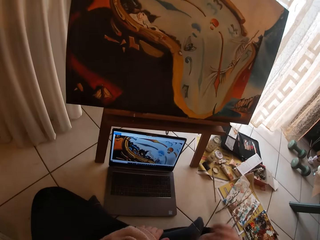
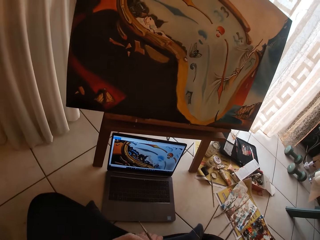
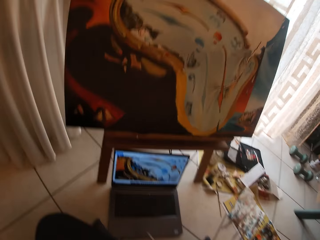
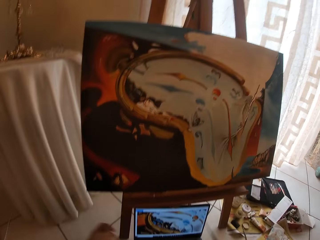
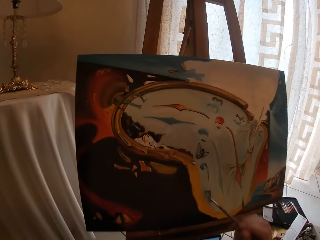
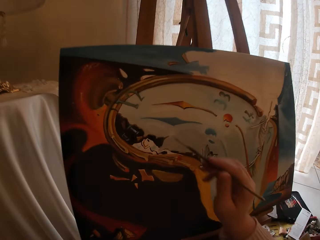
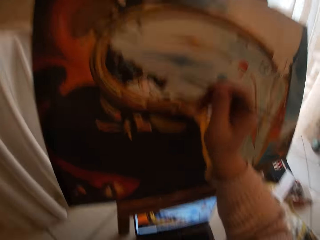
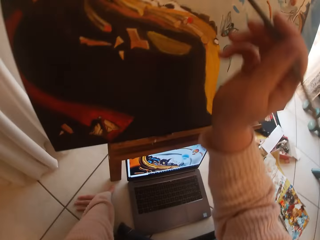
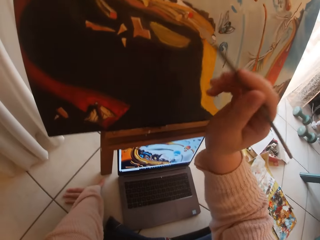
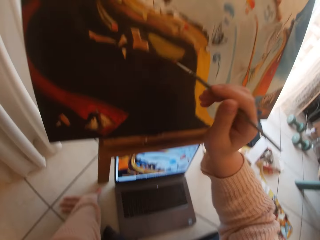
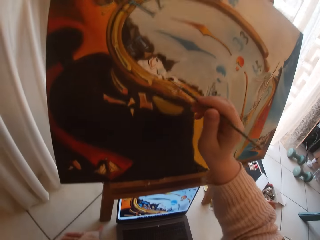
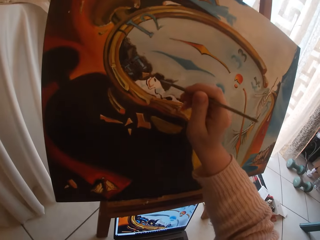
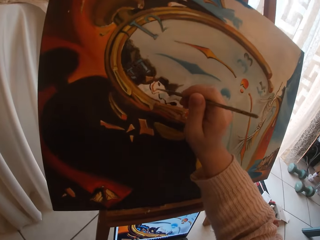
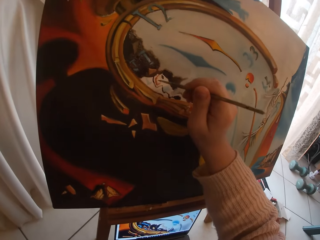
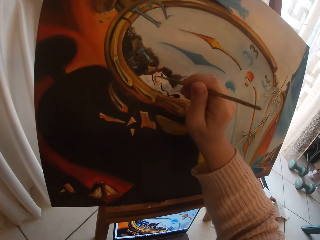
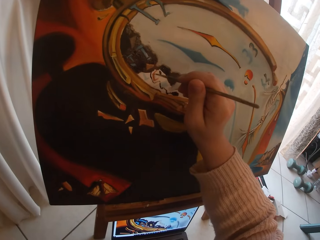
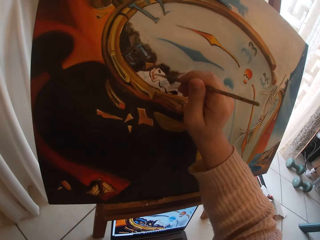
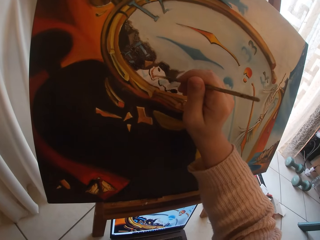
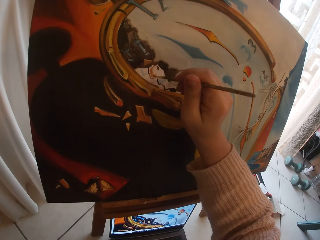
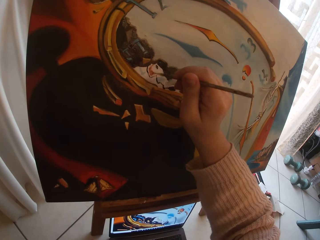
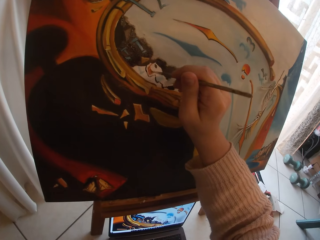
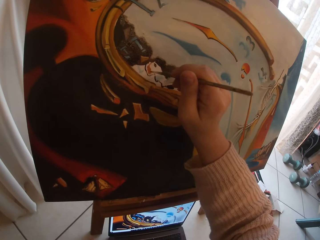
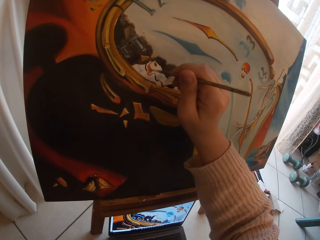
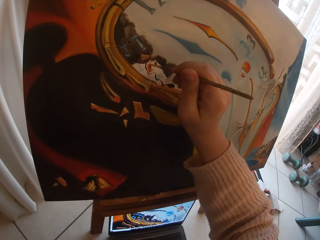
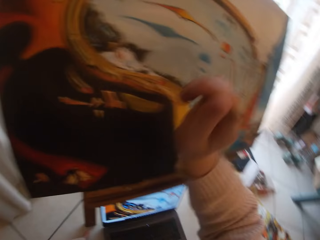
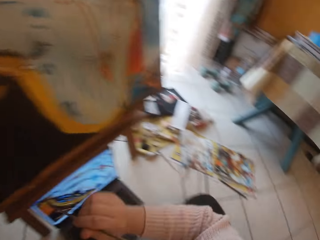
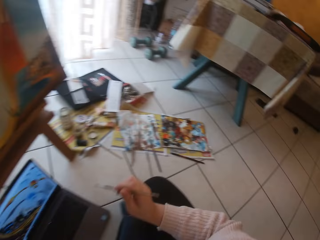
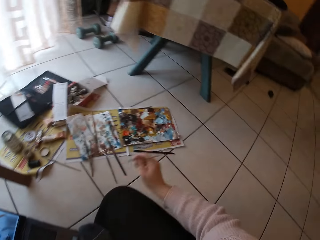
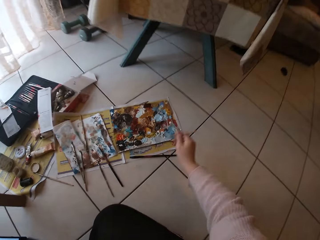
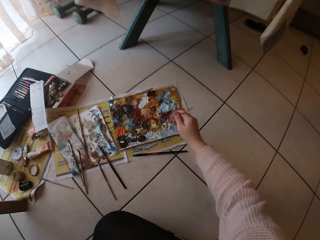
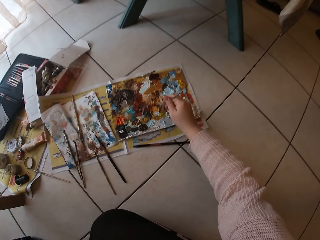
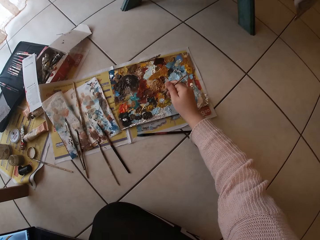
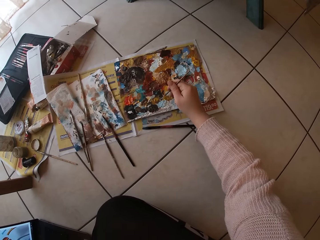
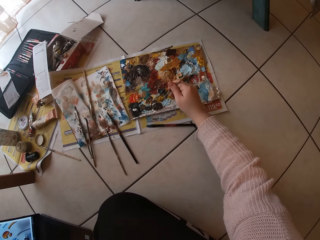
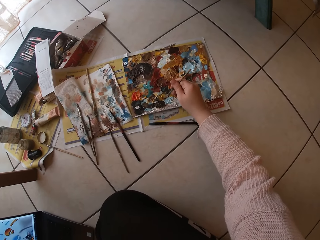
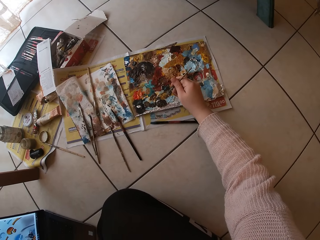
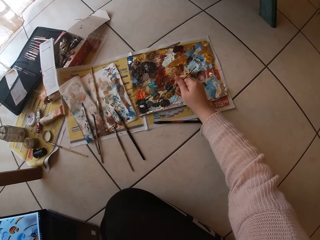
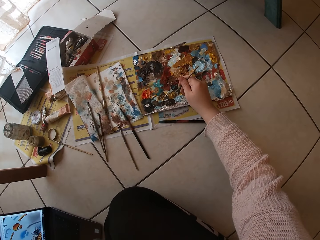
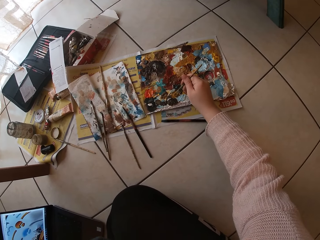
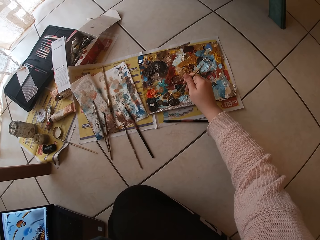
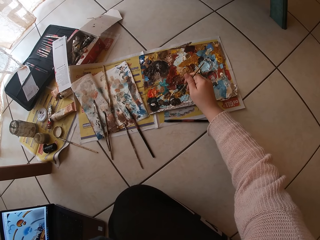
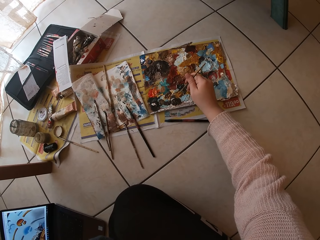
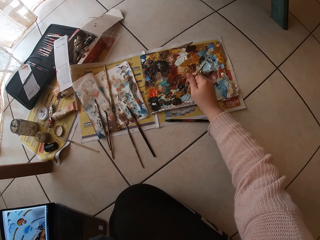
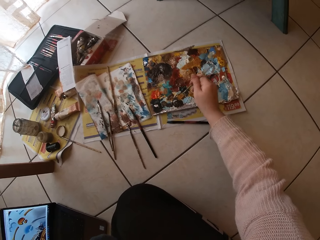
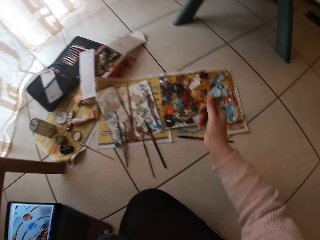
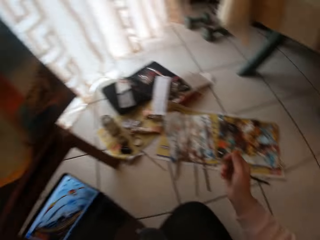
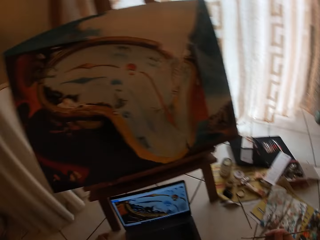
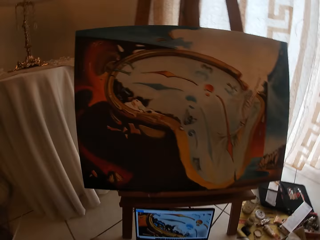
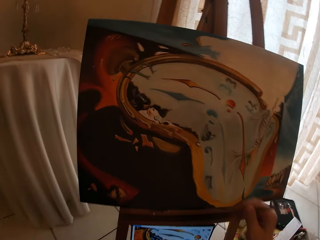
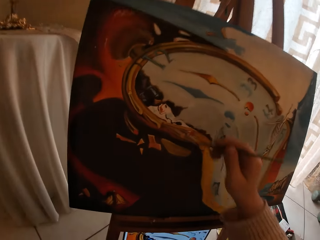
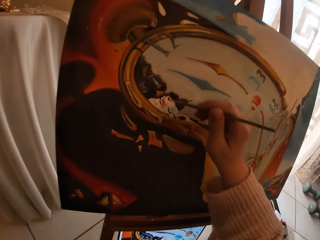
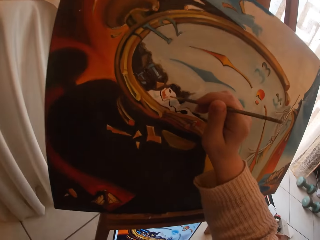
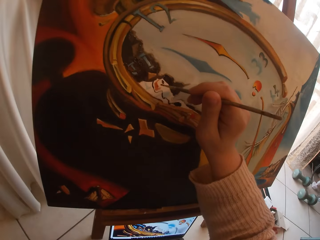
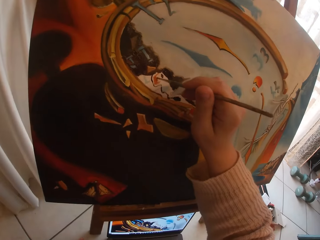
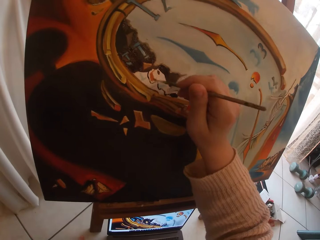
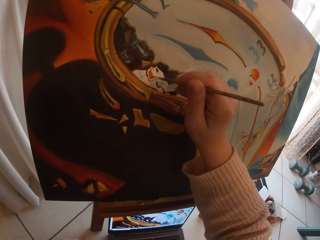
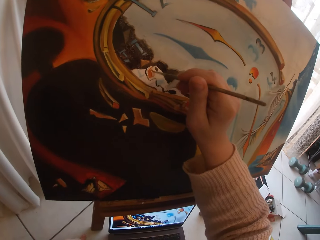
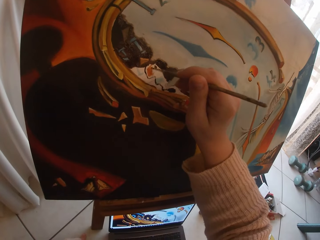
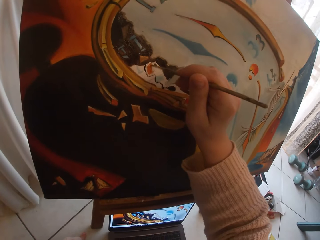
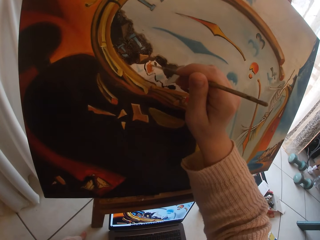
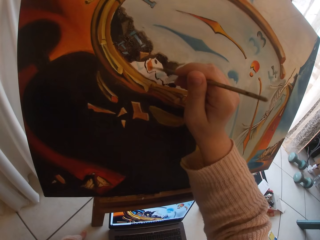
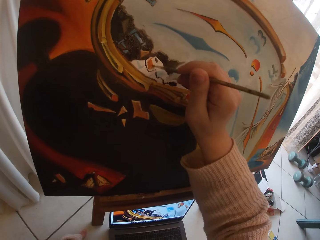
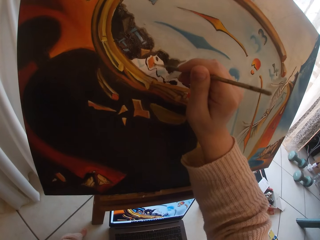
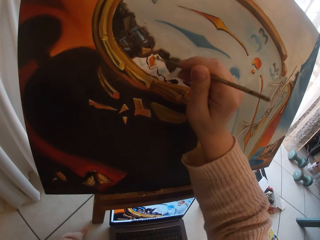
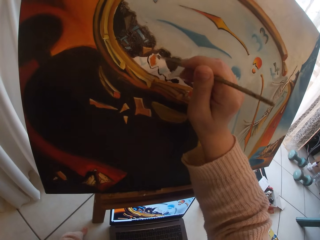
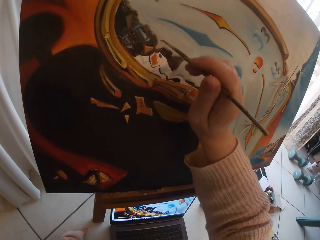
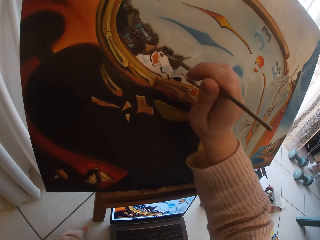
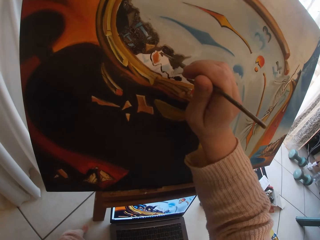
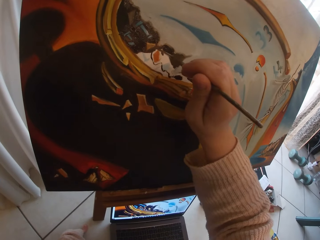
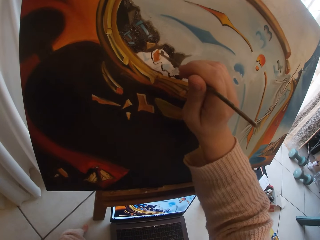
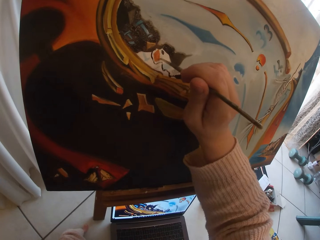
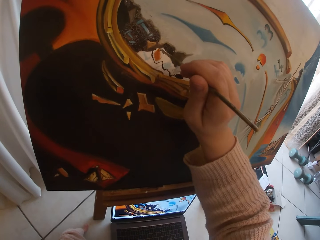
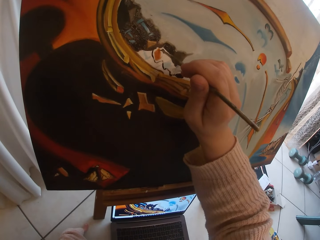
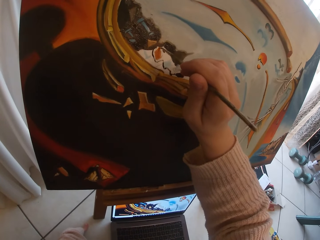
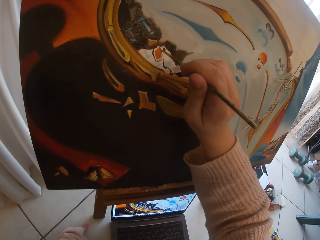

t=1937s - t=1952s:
The camera wearer looks at the laptop. They paint the canvas board using a brush. They touch paint on the paint paper palette on the floor with the paintbrush. They paint the canvas board using the brush.

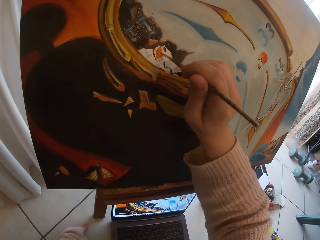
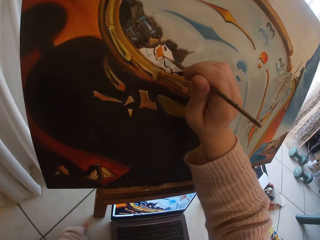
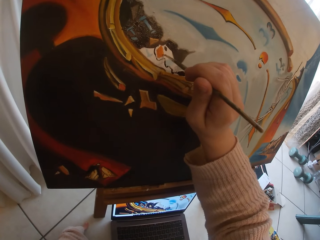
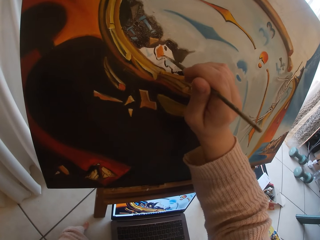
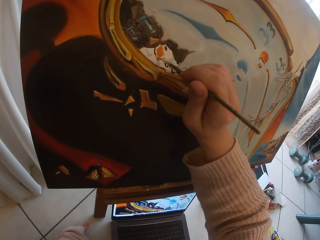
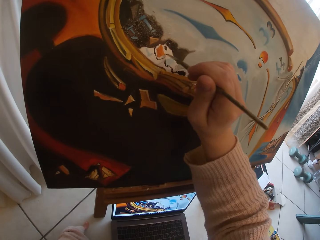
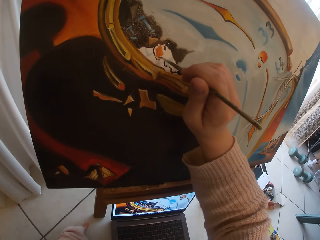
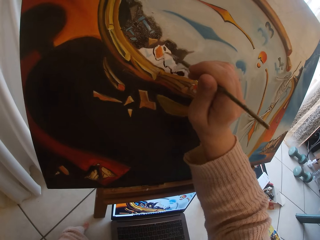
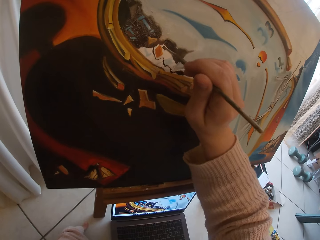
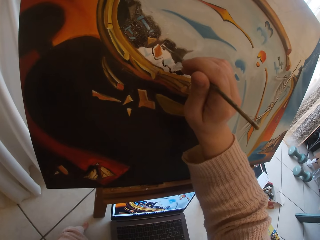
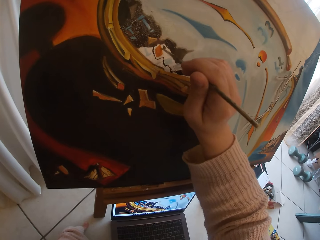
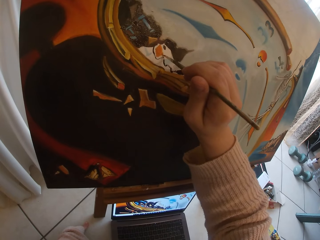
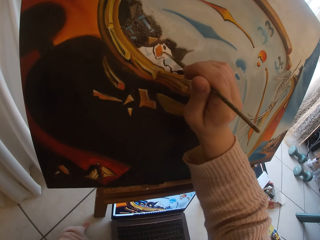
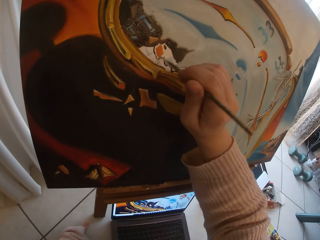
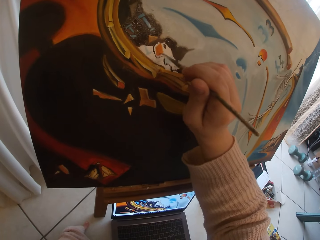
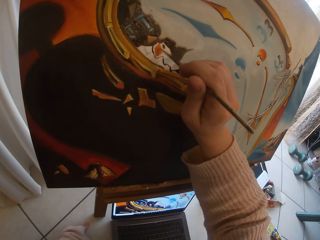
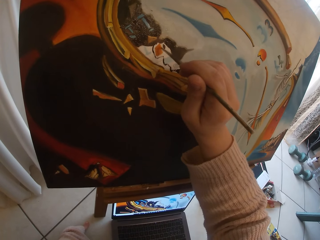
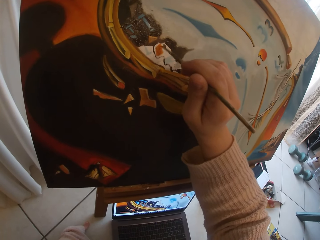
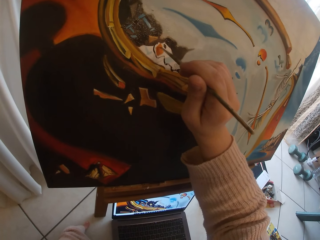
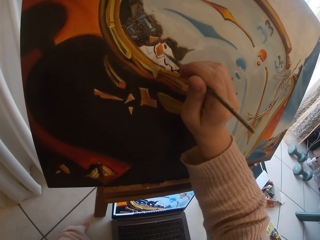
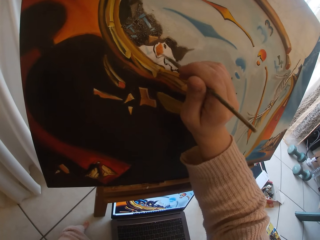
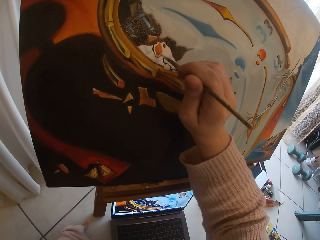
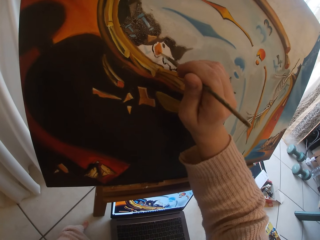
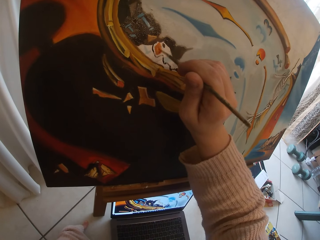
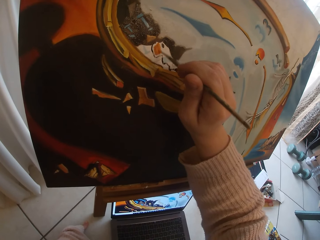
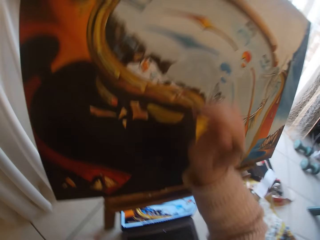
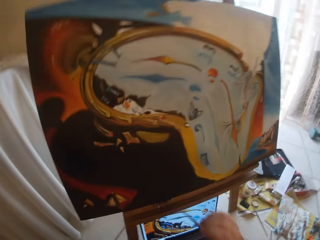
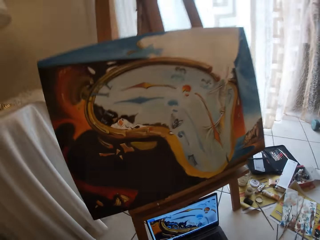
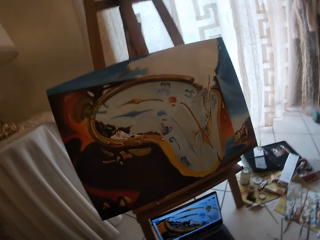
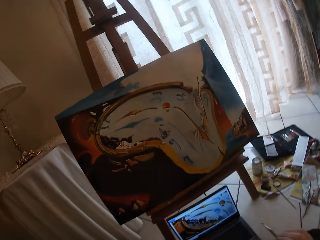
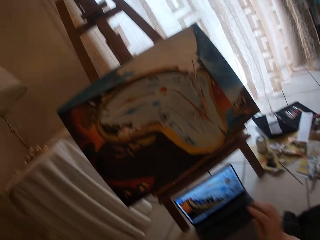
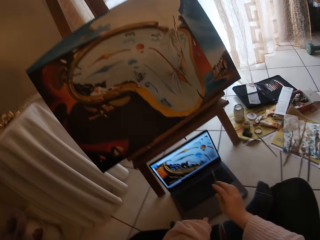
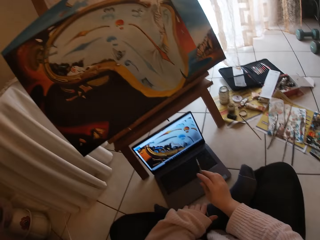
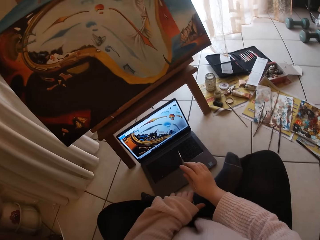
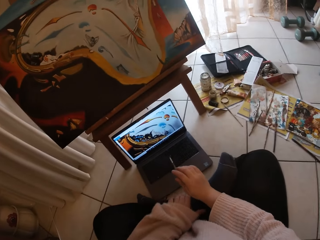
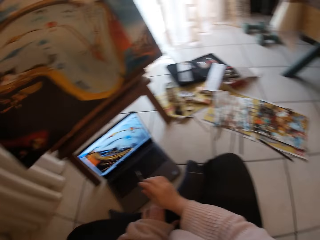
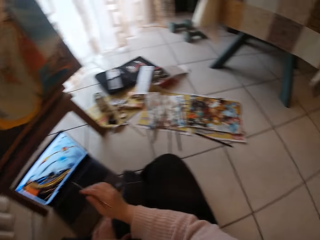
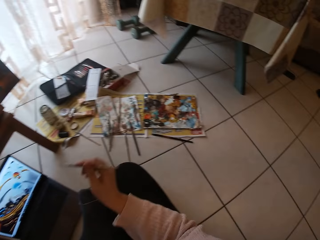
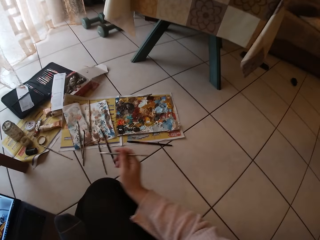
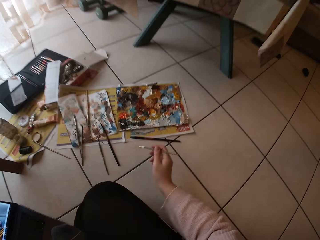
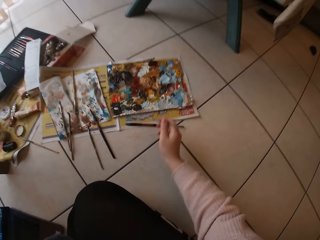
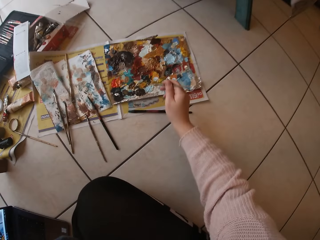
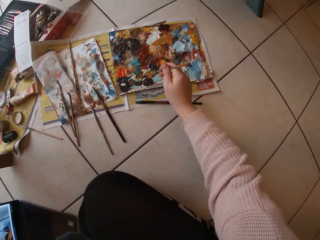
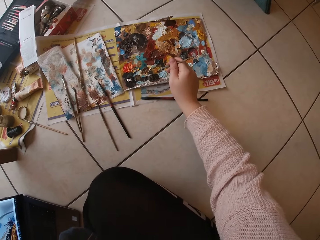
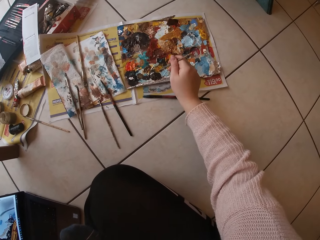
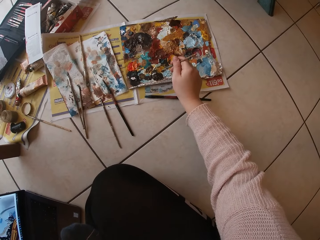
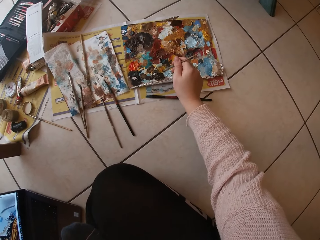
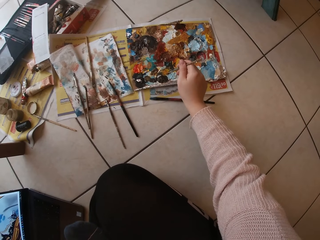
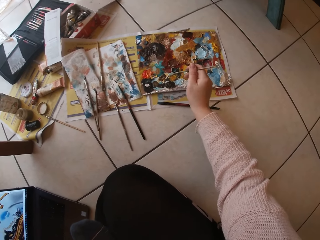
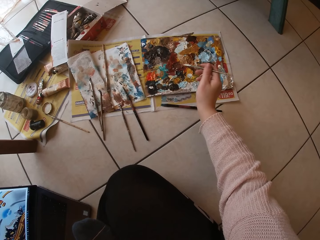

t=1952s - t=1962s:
The camera wearer takes her hand off the canvas board. She looks at the laptop. She touches paint on the paint paper palette on the floor with the paintbrush.
